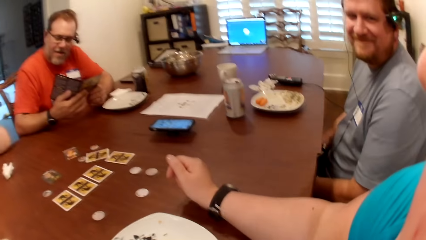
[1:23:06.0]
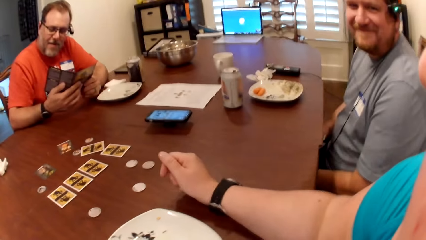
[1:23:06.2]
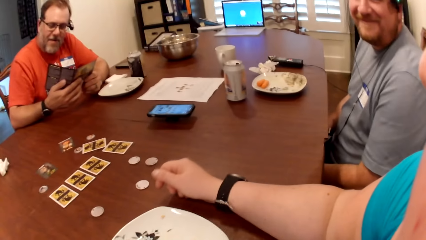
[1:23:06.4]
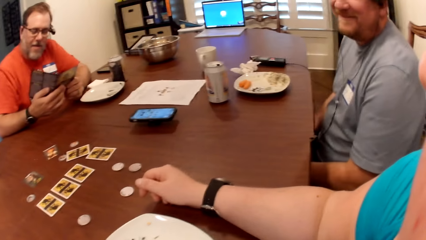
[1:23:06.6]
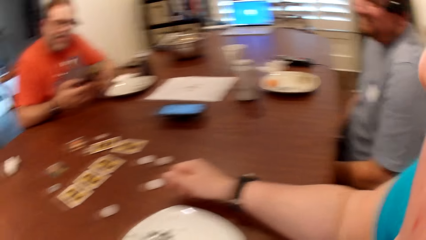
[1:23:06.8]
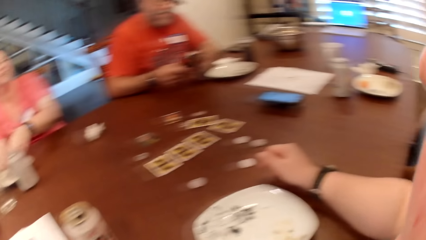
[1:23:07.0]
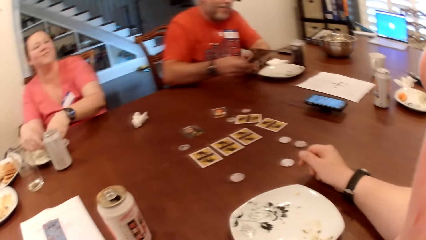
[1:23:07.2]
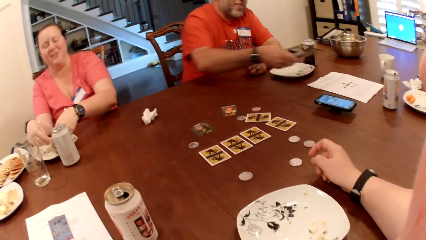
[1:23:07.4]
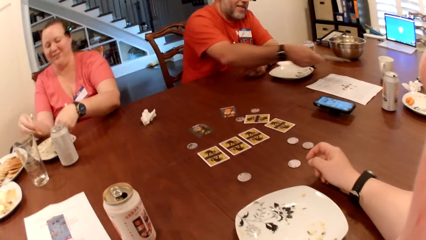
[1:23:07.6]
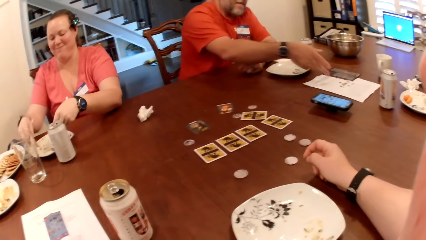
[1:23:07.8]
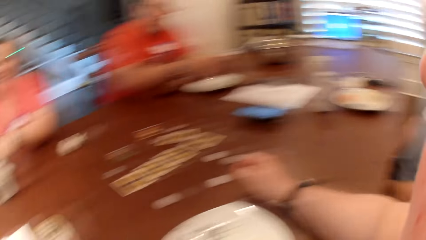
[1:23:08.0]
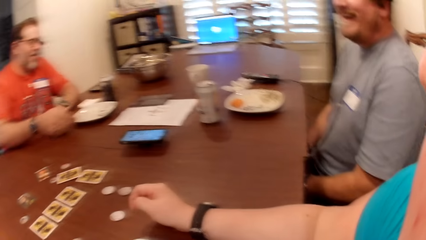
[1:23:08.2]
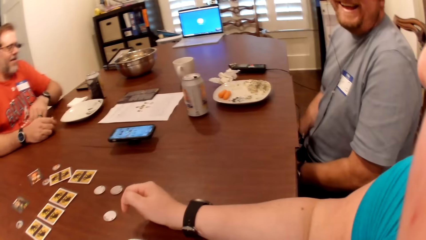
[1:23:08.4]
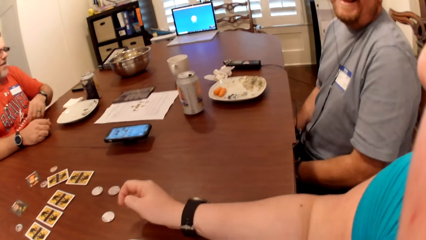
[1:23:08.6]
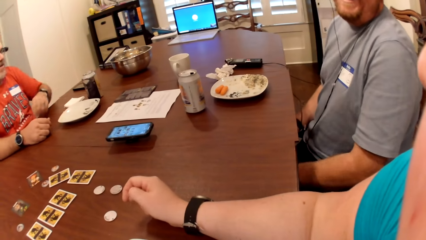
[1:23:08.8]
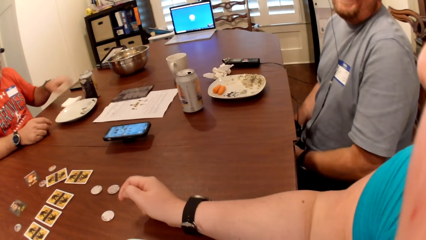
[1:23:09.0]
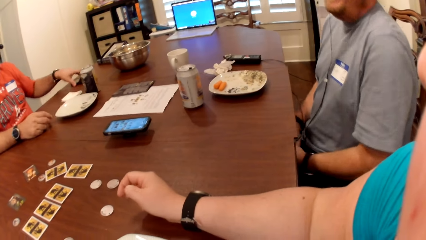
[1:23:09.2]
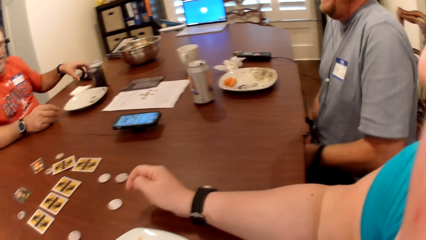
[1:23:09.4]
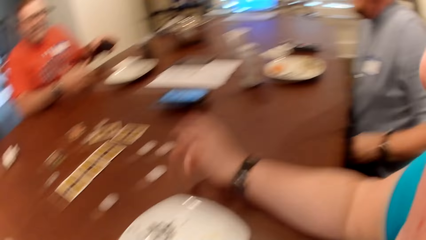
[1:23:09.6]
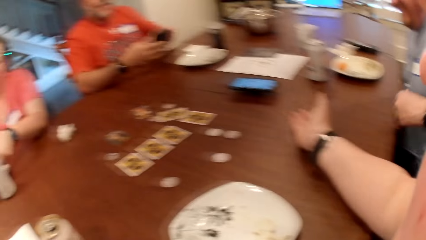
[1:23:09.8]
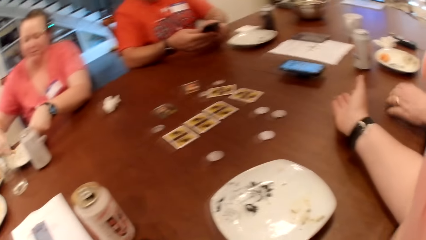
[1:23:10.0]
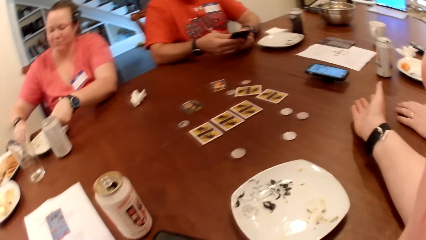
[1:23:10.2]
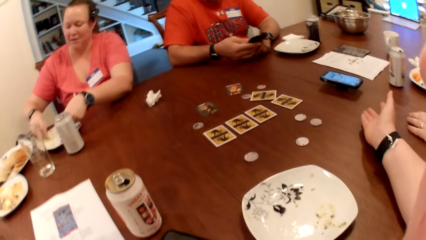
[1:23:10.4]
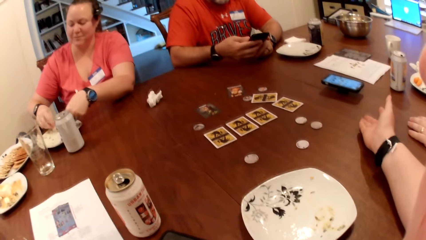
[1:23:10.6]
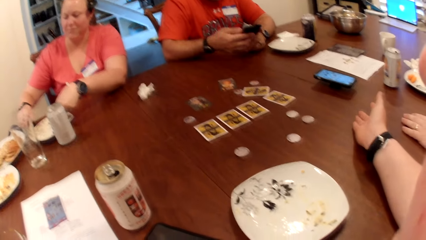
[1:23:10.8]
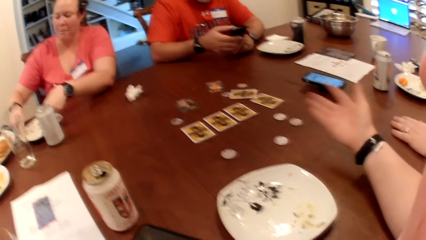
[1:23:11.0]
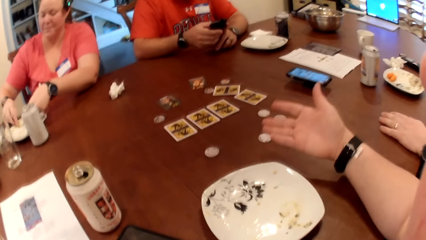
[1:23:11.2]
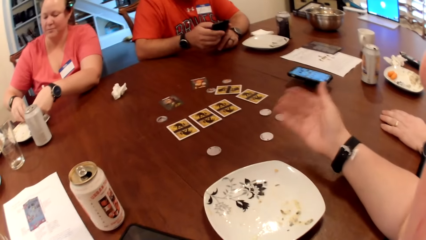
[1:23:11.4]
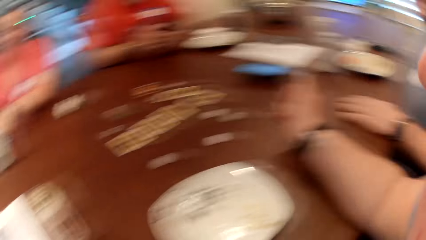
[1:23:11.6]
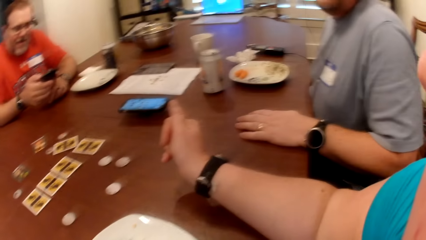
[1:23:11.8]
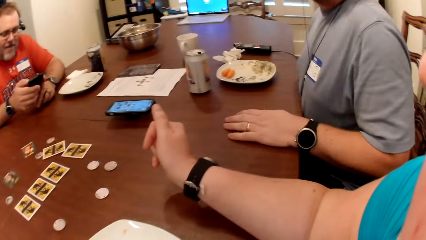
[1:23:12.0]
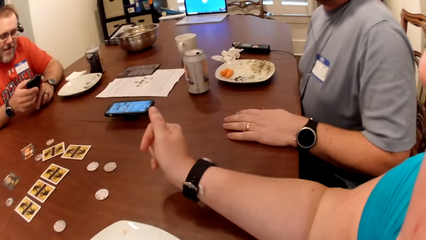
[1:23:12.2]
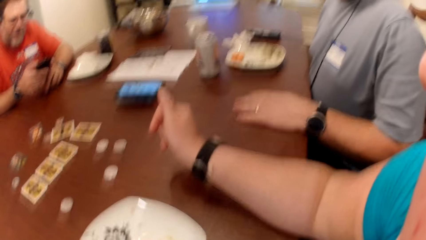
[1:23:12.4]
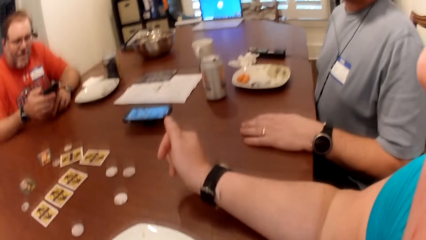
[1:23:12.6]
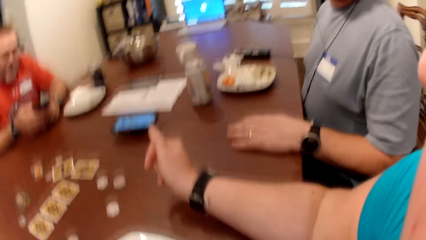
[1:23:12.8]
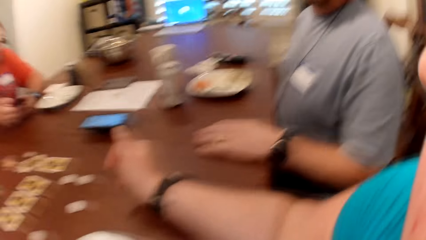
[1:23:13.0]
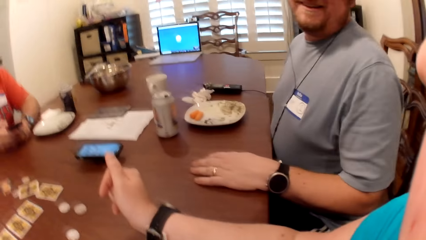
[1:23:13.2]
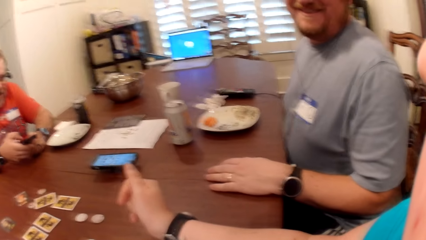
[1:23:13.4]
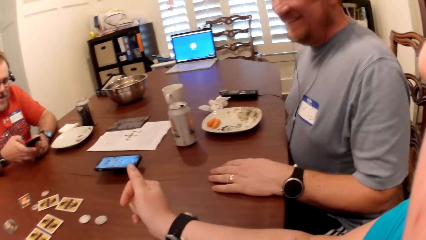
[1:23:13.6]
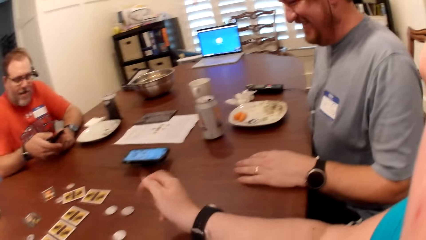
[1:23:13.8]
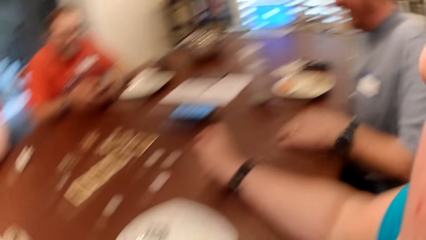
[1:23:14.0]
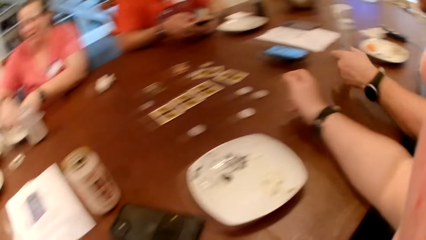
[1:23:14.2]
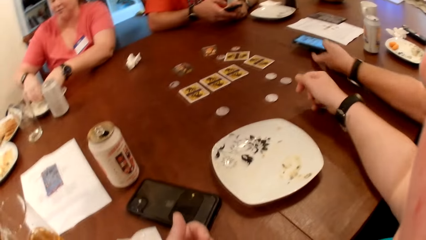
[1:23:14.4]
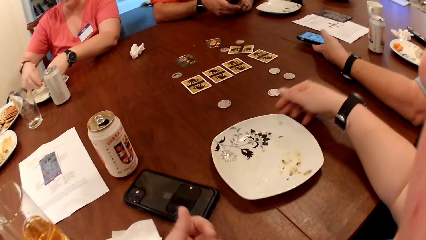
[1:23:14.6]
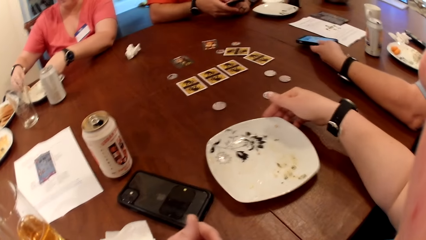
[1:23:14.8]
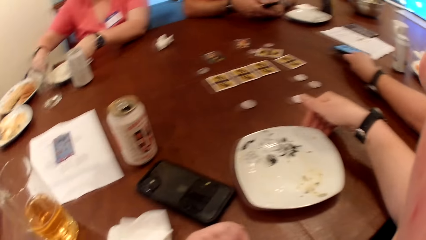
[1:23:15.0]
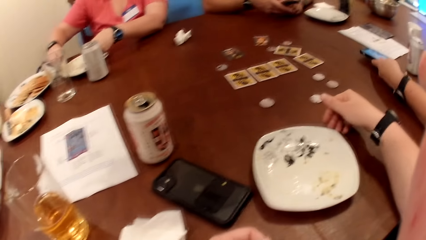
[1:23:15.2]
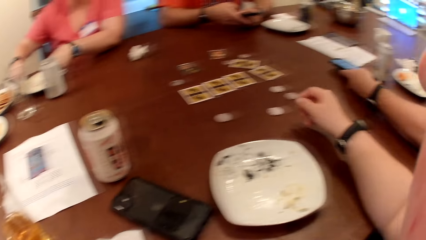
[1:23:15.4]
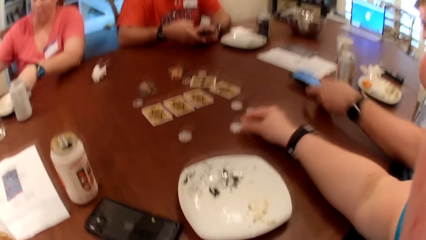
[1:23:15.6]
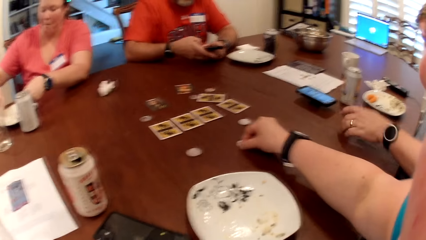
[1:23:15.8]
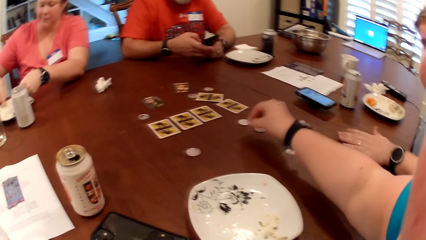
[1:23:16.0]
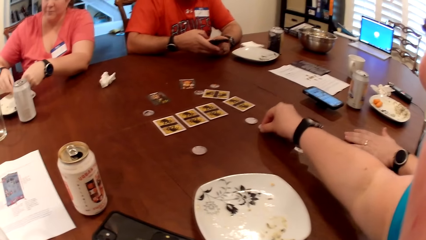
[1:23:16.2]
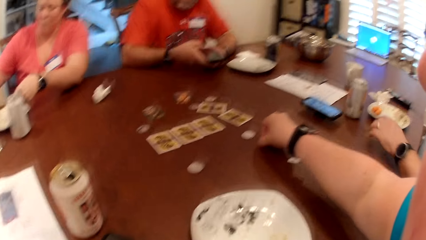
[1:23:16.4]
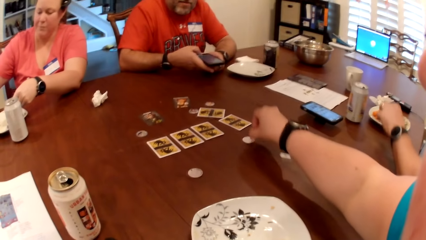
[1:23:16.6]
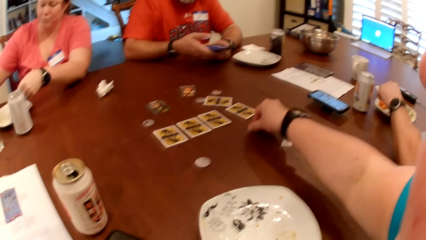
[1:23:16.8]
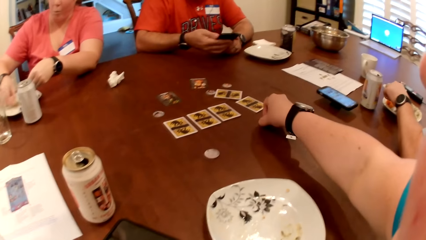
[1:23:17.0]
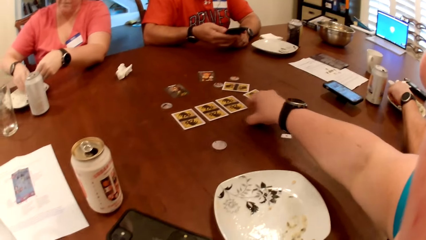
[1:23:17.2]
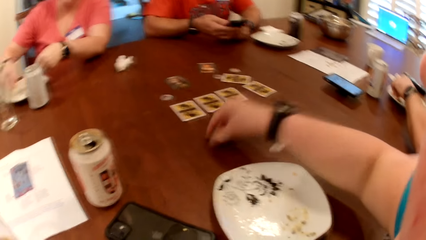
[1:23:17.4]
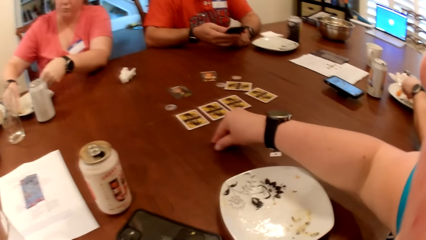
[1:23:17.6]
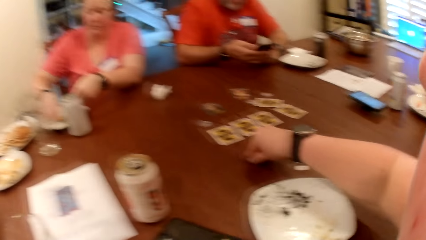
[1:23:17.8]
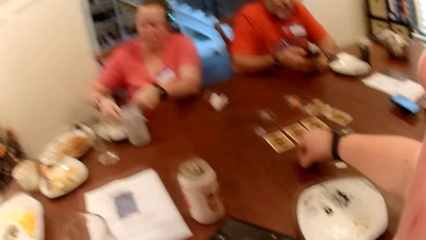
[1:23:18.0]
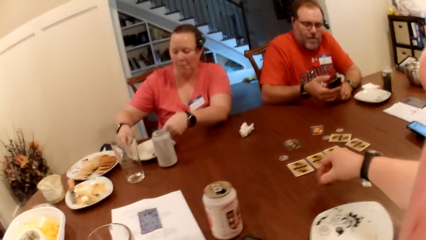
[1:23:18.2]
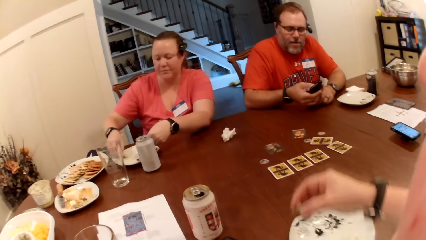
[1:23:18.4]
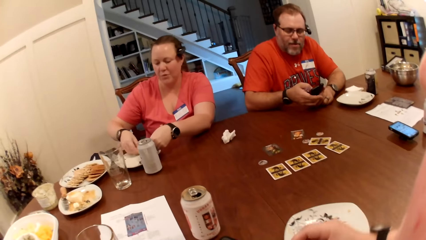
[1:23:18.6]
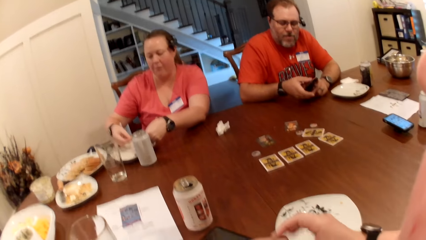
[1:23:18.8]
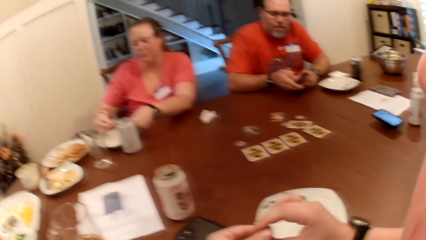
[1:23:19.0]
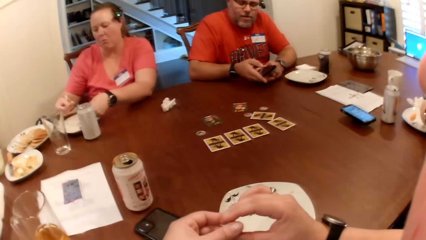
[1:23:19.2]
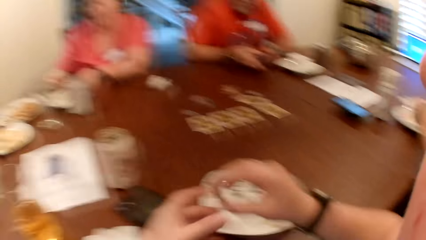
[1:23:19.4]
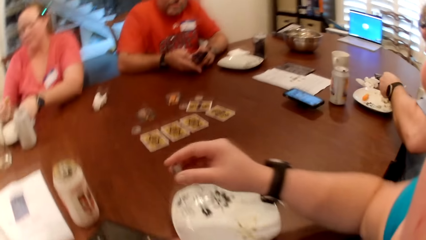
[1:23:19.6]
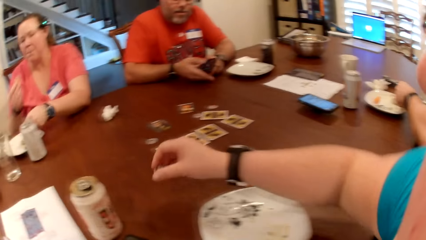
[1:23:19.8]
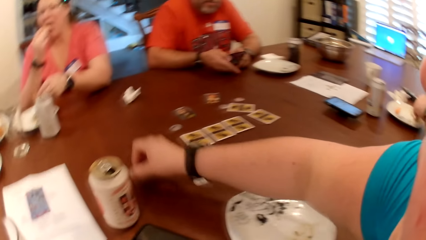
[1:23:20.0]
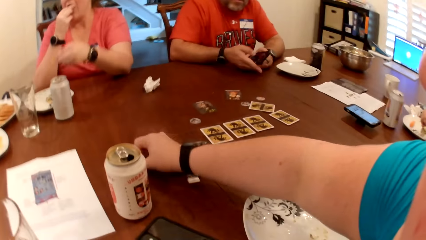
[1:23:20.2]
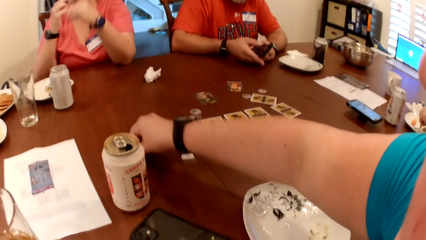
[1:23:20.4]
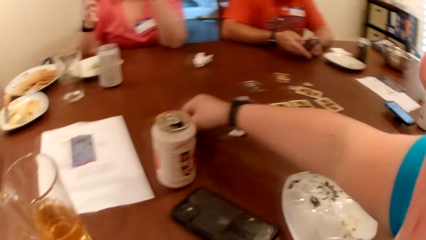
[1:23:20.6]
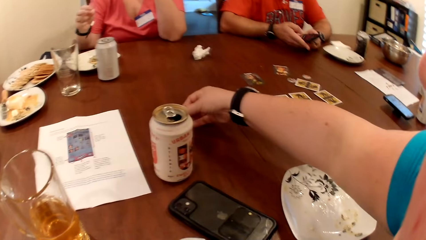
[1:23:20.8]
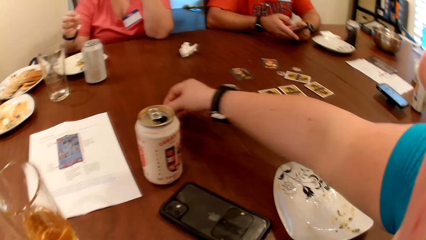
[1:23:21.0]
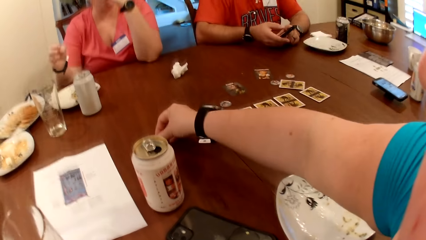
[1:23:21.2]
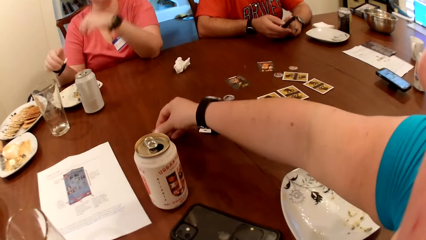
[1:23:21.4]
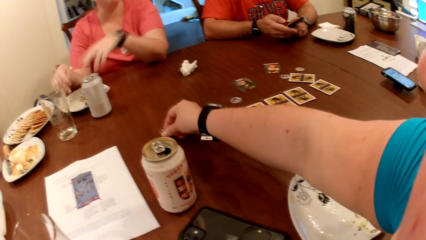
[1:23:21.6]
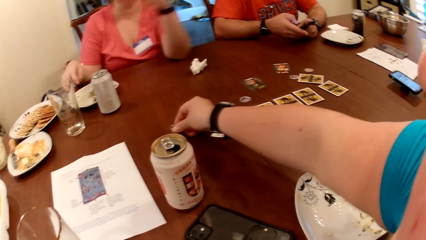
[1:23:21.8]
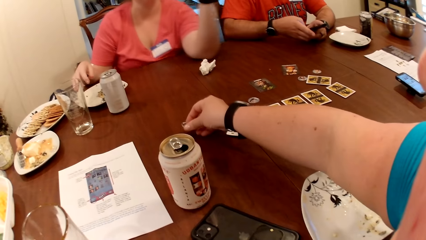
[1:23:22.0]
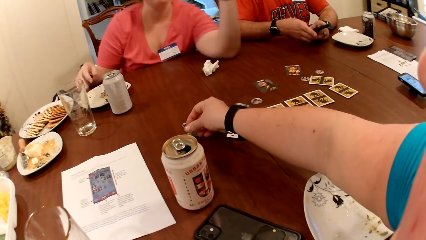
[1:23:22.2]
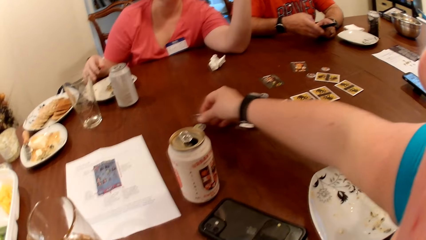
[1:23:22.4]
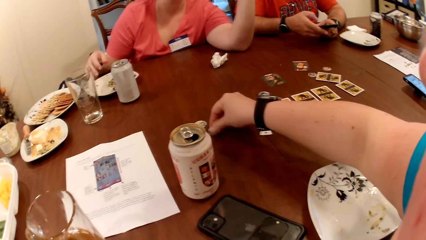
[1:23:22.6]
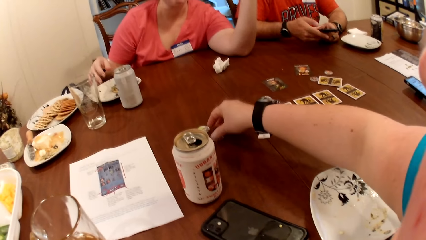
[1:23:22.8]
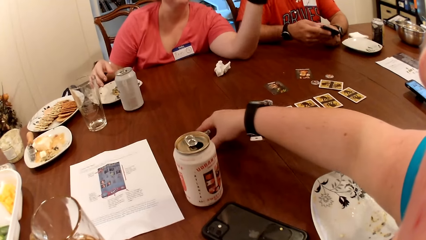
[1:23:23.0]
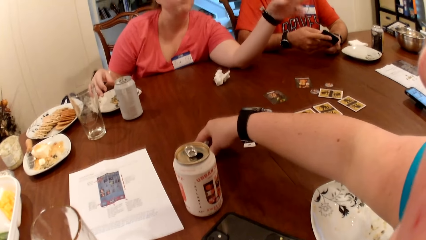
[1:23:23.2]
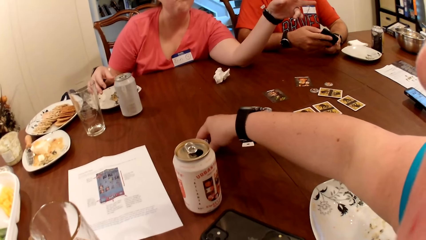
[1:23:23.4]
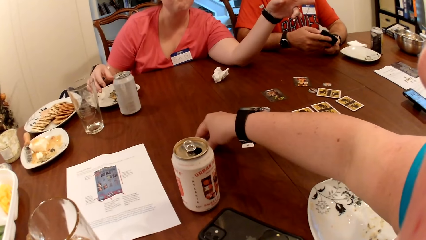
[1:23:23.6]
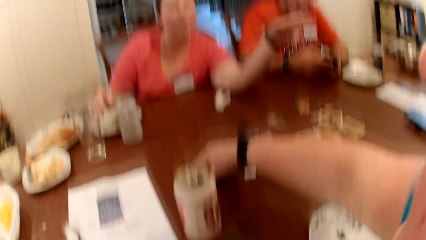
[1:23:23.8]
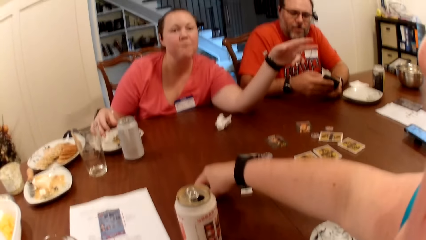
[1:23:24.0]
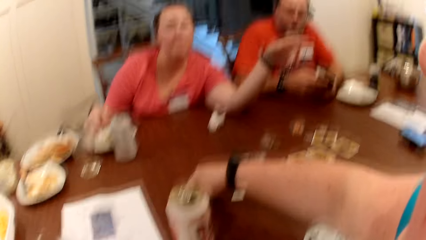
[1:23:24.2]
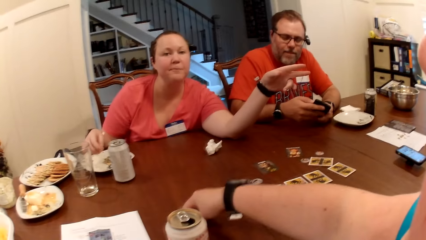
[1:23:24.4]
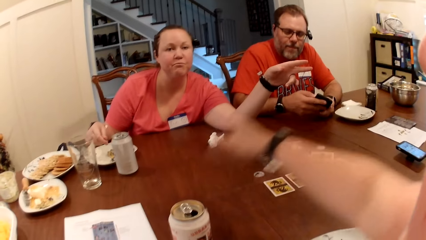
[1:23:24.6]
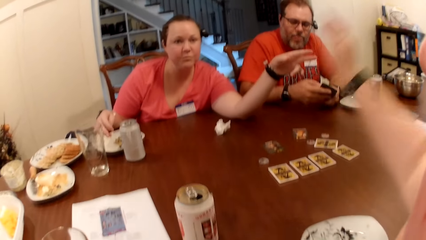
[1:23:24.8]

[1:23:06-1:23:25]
The woman picks at the food on the plate on the table with both hands. The man drops the game manual on the table with his right hand. The man picks up the phone from the table with his left hand. The camera wearer talks to friends. The man operates the phone with both hands. The camera wearer talks with friends. Another man moves the phone from the table with his left hand. The camera wearer moves the plate on the table with her right hand. She picks up some poker chips from the table with her right hand. The first man uses the phone. The other man picks at the food on a plate on the table with his left hand. The woman eats a snack. The camera wearer drops the poker chips on the table with her right hand. She adjusts the poker chips on the table with her right hand. The woman points out.
